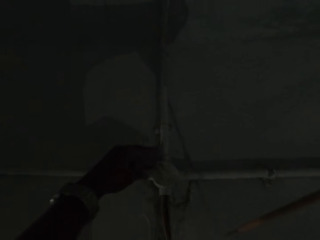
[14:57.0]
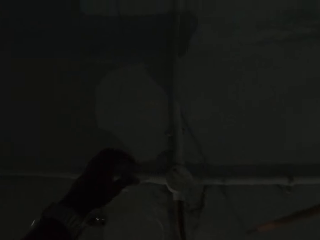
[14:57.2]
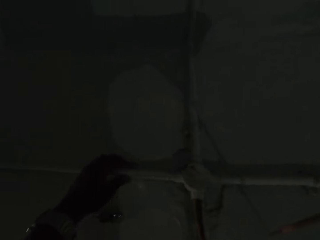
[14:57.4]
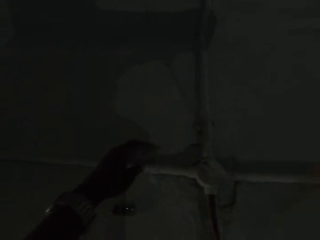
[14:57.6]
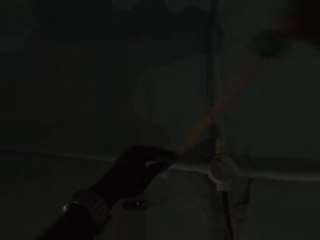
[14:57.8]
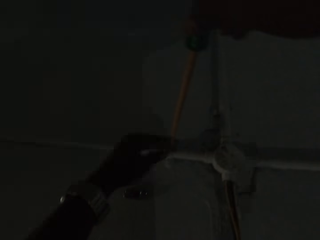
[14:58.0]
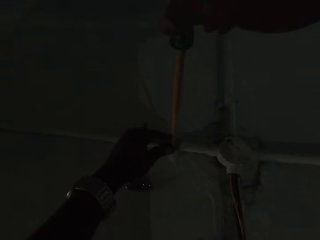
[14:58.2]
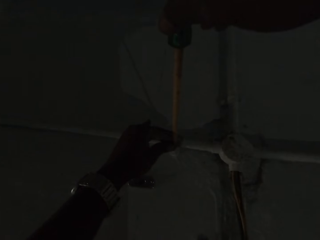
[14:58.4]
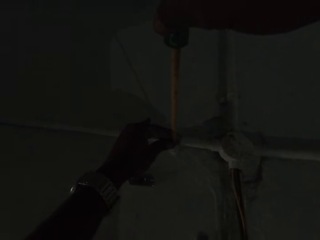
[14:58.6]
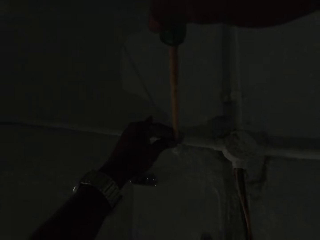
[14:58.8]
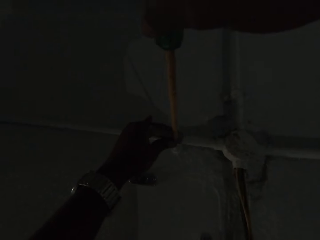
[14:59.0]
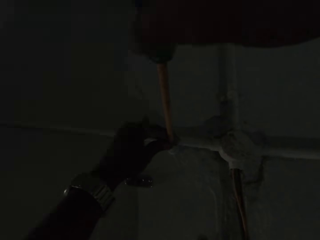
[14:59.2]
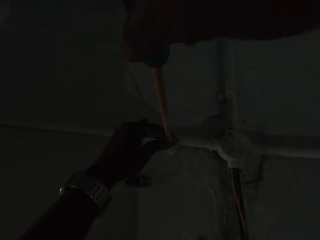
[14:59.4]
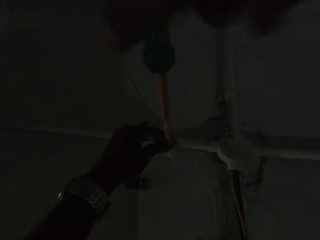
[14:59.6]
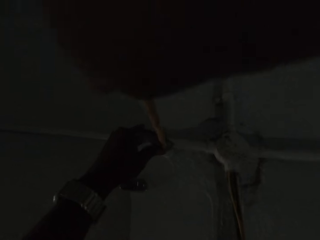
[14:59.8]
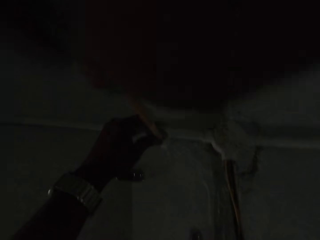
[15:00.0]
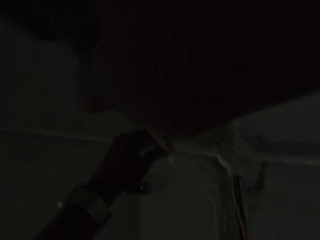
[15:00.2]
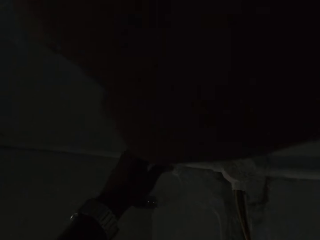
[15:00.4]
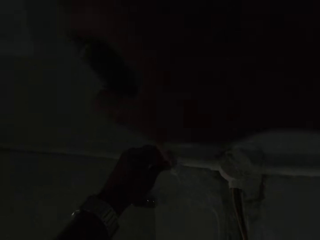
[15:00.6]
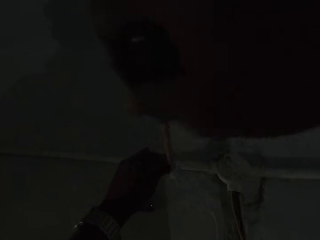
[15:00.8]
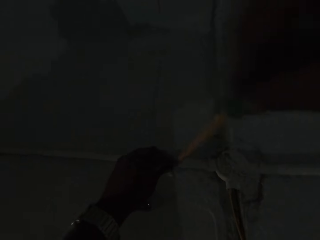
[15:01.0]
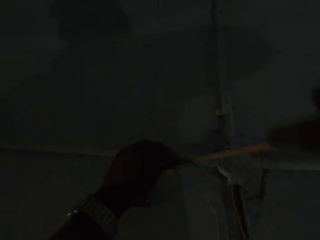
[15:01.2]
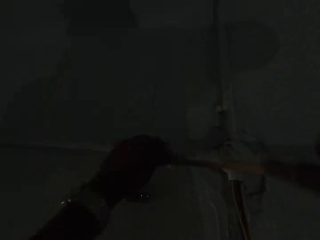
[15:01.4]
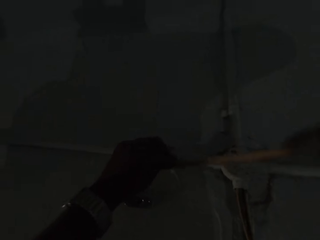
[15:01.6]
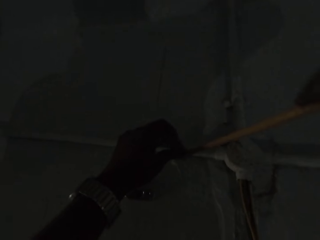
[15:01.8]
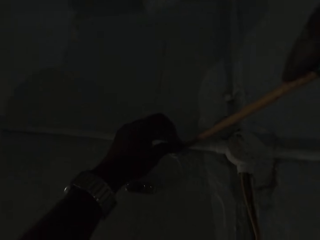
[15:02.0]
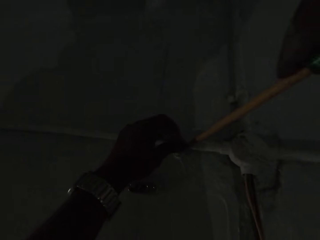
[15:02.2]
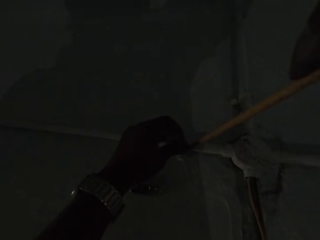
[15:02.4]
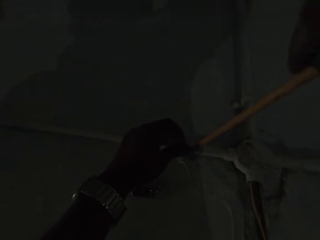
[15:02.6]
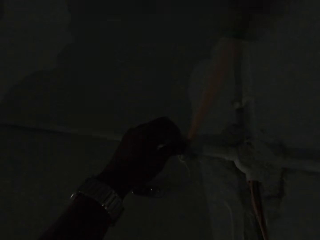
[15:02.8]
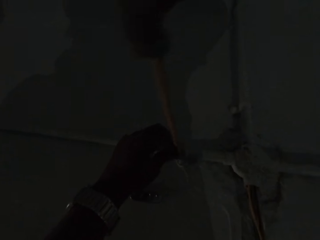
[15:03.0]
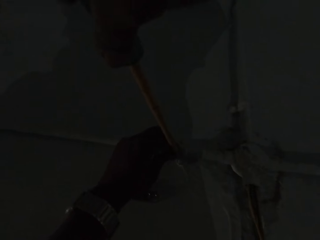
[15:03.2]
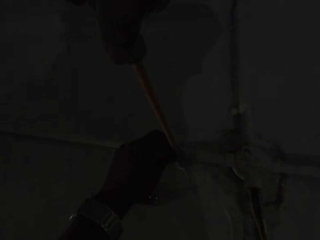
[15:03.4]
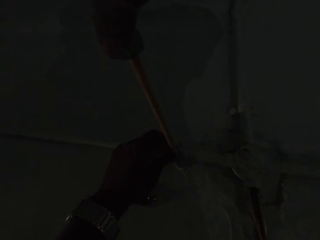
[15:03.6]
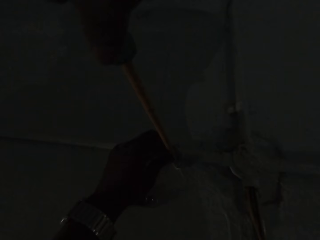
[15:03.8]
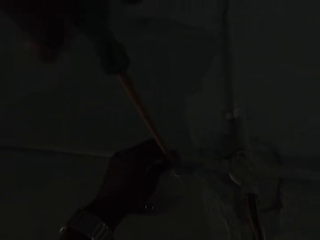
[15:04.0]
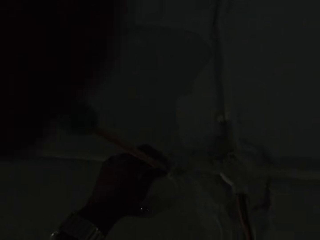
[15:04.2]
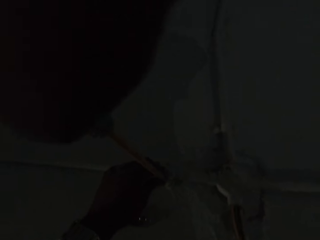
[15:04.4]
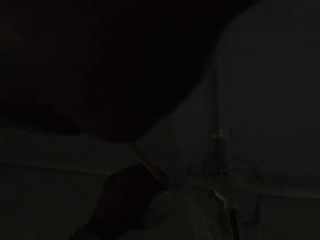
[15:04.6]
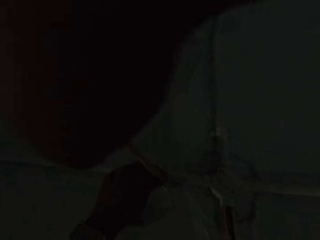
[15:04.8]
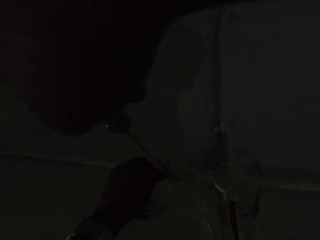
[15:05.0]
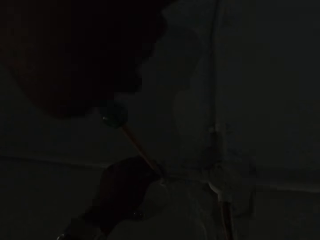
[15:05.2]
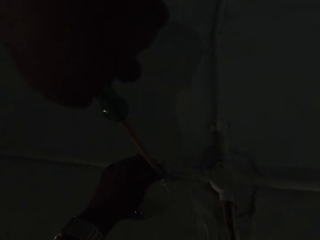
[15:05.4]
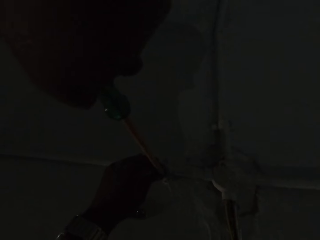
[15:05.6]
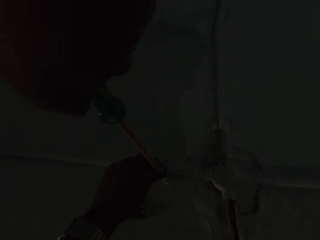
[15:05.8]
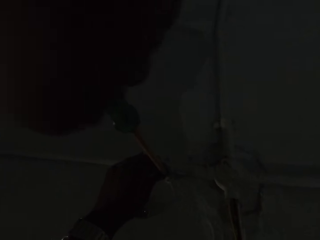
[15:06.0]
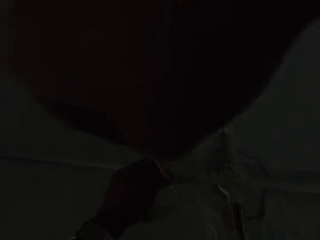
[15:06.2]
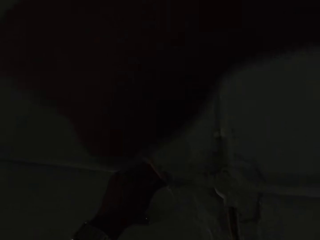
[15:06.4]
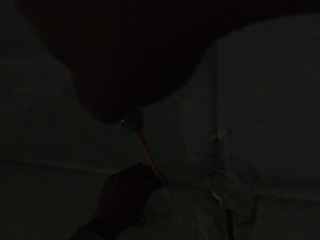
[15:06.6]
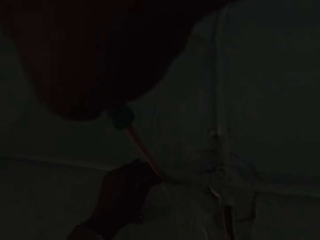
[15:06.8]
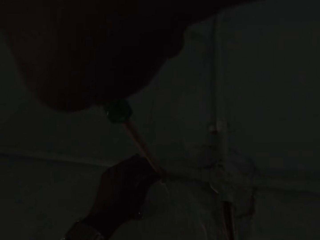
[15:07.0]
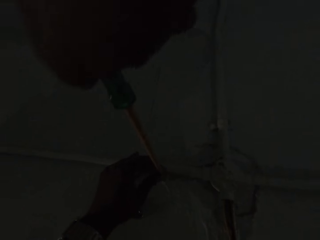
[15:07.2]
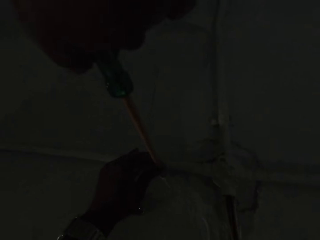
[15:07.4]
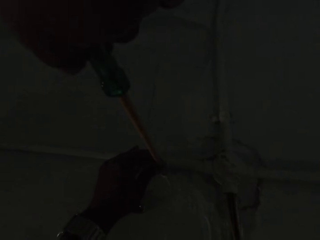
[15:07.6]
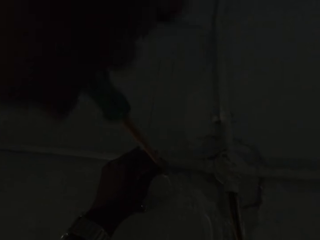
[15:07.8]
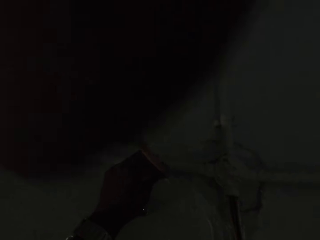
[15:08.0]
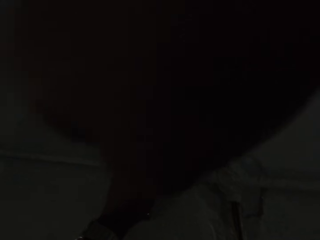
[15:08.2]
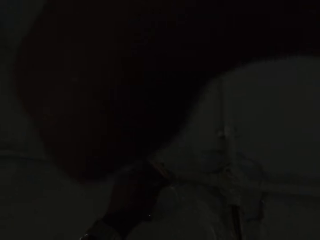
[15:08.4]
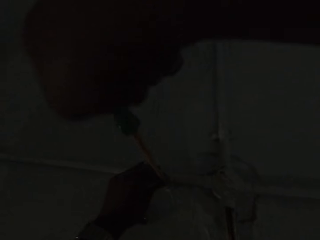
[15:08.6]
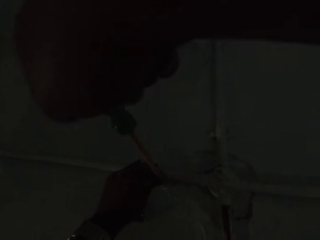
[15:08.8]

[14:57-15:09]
The camera wearer unscrews the pipe clamp attached to the wall with the screwdriver in both hands.

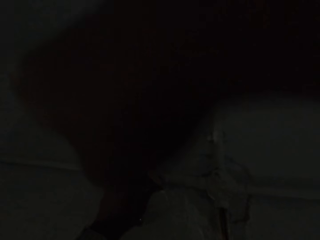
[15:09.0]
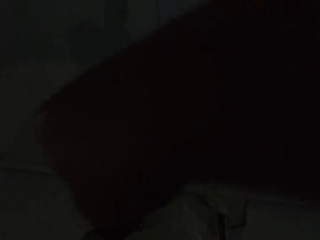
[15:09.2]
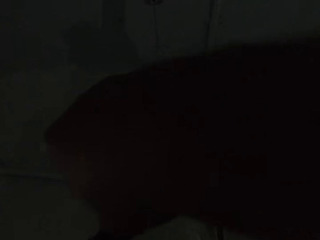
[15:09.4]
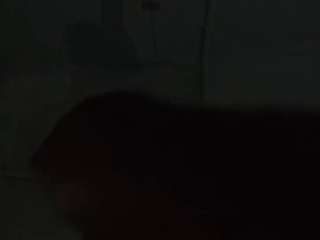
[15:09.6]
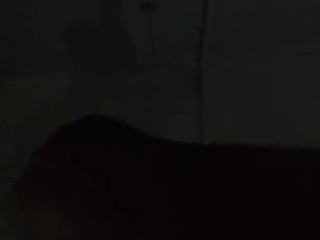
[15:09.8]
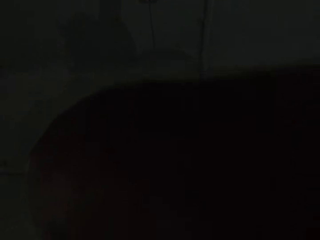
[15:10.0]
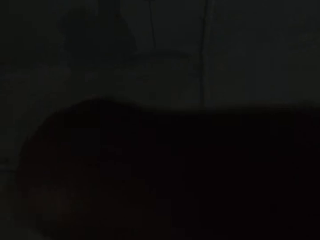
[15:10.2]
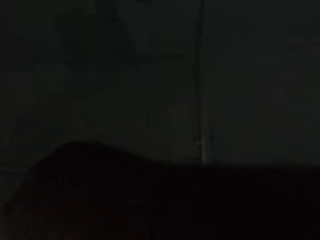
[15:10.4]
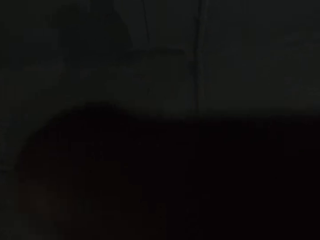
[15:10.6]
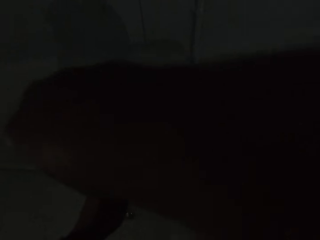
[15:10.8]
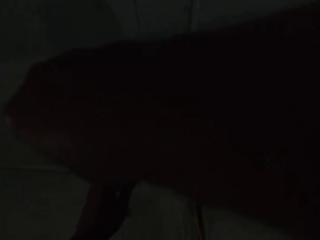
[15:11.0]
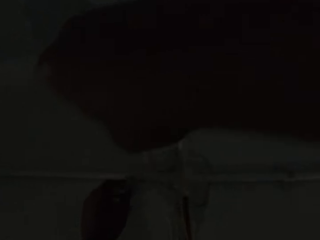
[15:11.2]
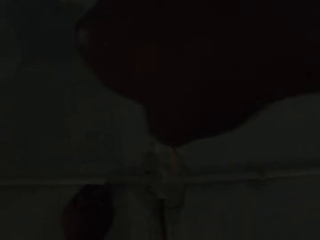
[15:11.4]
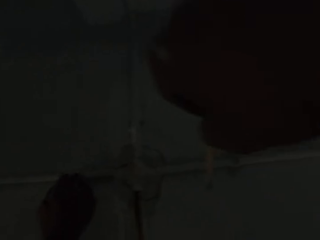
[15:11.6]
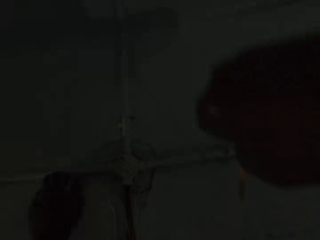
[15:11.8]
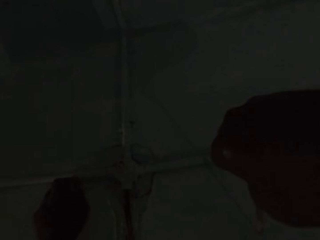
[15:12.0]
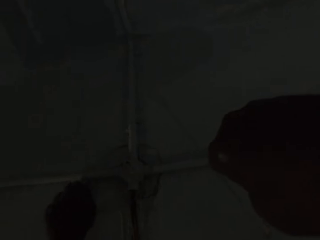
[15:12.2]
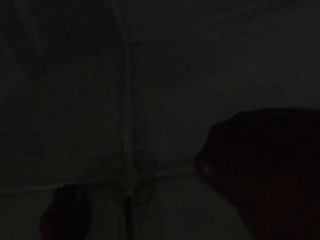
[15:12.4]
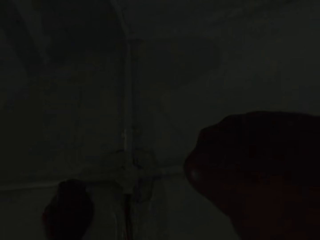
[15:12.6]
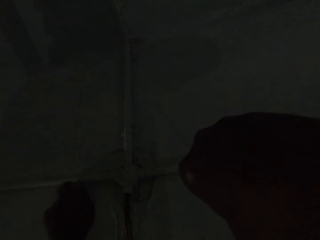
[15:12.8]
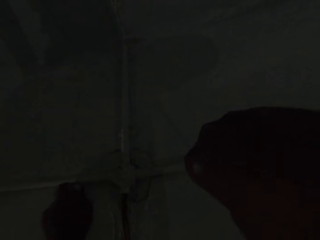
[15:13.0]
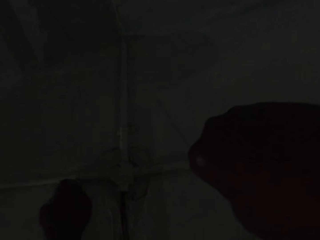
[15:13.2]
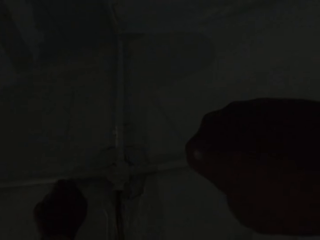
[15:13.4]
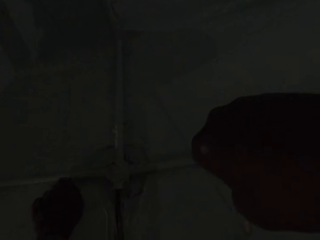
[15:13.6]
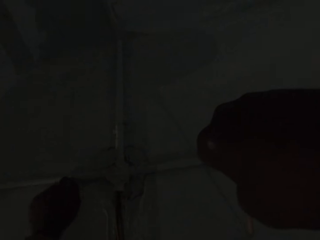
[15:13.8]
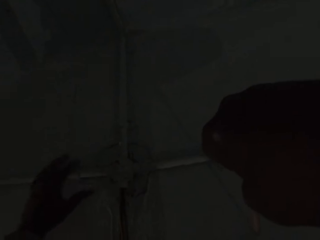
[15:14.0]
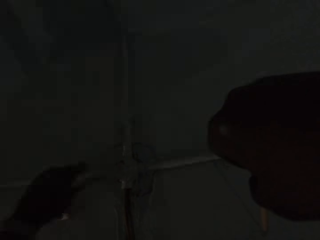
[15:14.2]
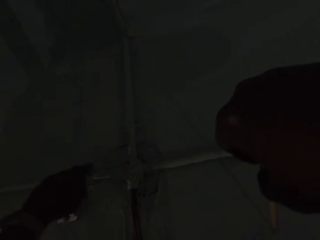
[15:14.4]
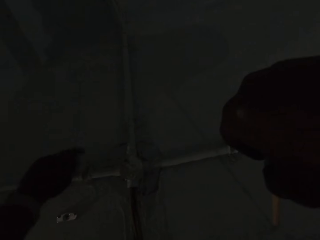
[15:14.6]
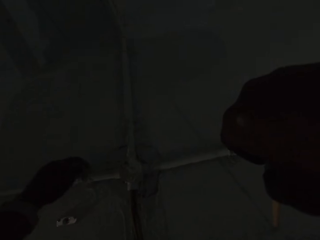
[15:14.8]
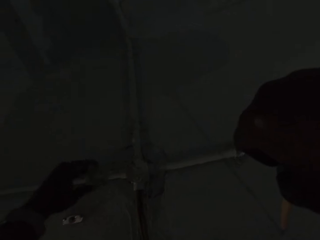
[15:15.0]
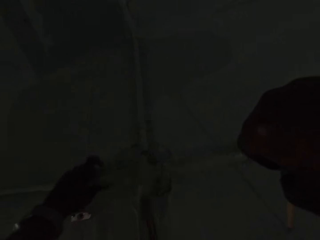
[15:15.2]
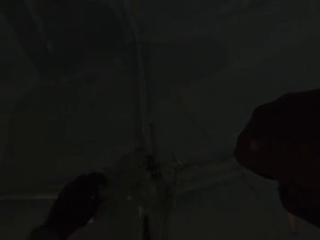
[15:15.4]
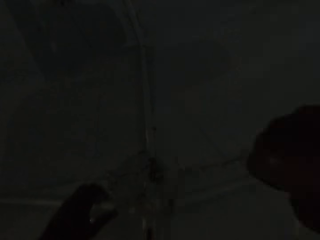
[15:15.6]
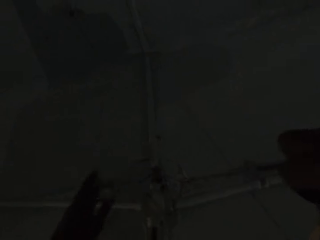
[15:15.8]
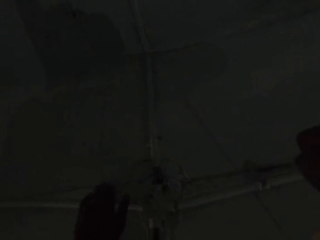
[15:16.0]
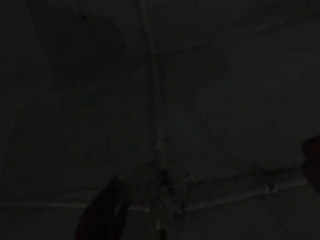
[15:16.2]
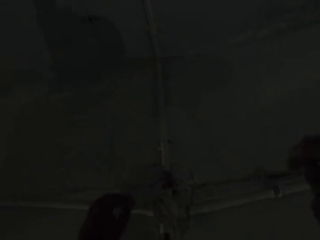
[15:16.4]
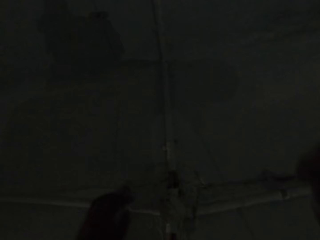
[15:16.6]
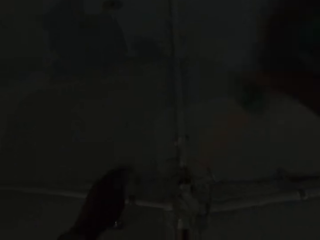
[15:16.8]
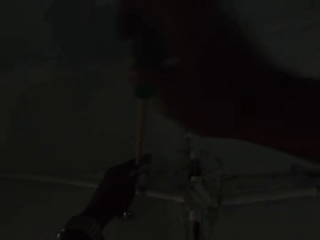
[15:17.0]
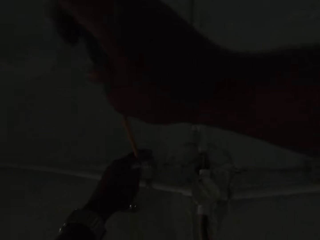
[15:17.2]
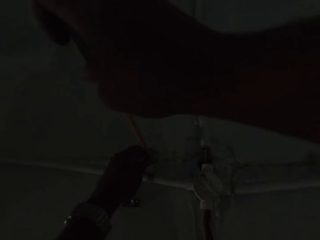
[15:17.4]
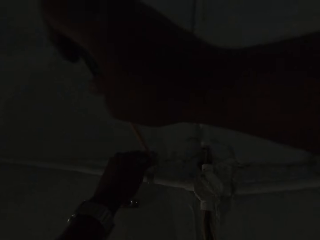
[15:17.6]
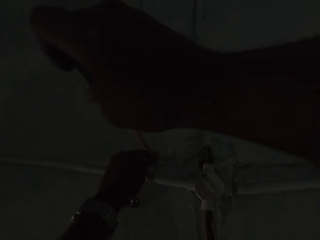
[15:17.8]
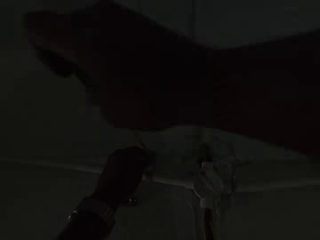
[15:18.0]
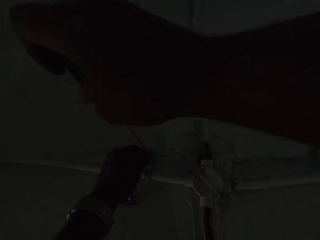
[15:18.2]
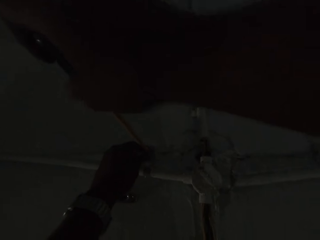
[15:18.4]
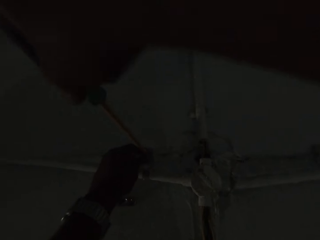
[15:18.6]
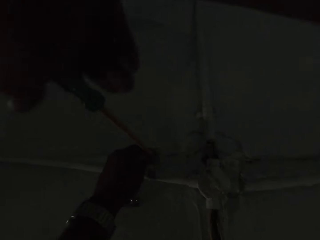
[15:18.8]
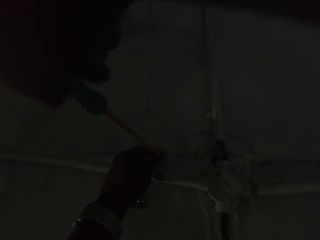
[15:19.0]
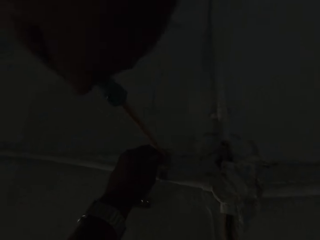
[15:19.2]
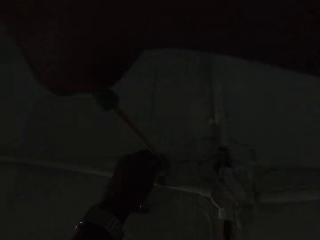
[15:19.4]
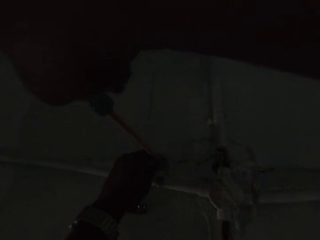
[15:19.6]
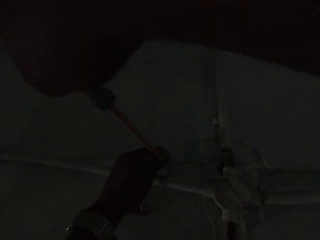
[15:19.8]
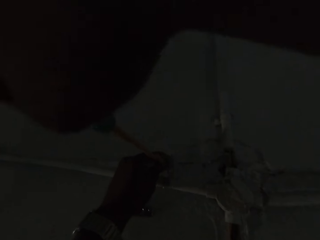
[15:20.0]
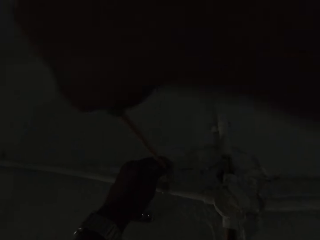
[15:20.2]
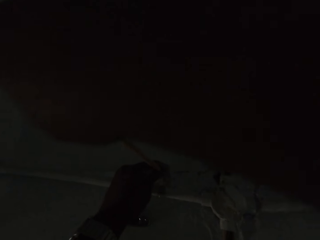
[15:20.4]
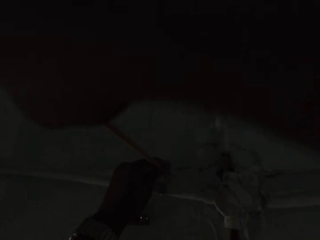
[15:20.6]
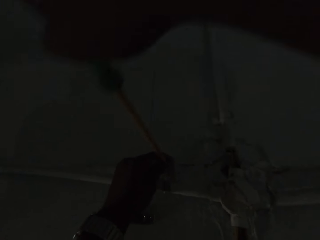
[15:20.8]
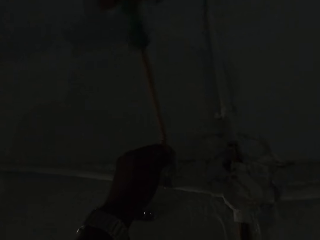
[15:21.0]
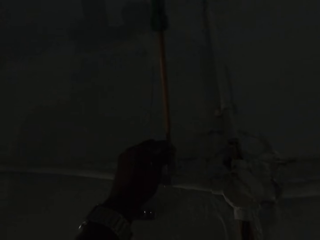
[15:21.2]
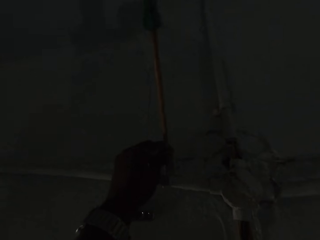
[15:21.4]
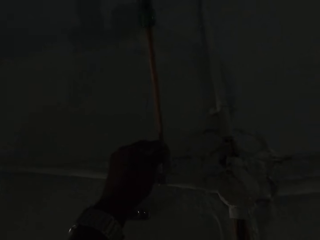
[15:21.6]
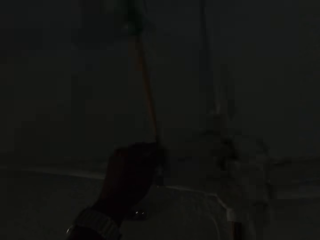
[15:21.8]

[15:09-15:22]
The camera wearer removes the screw with the left hand. He adjusts the pipe with his left hand. He unscrews the pipe clamp attached to the wall with the screwdriver in both hands.
